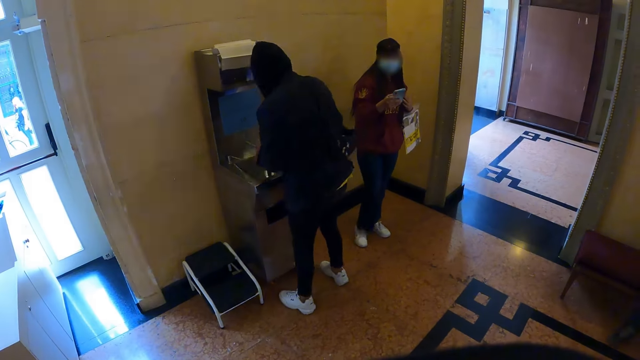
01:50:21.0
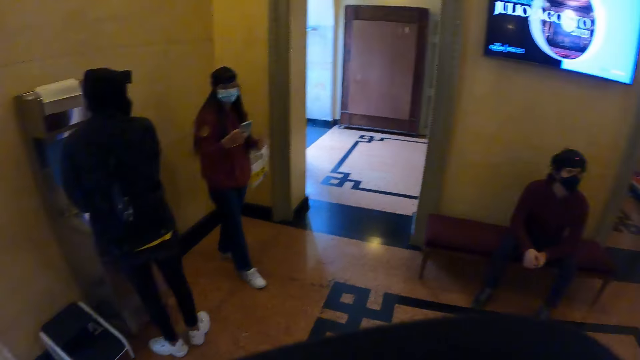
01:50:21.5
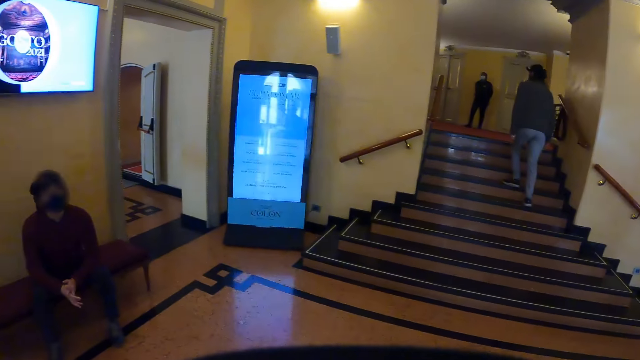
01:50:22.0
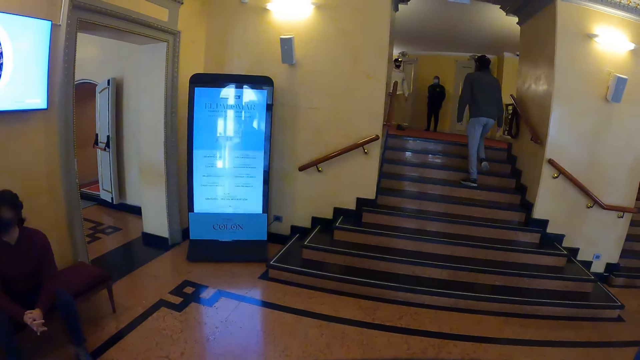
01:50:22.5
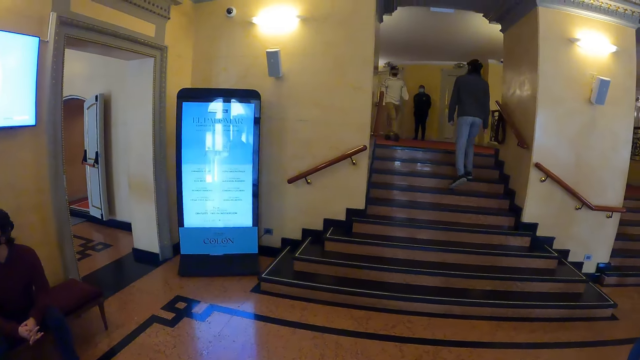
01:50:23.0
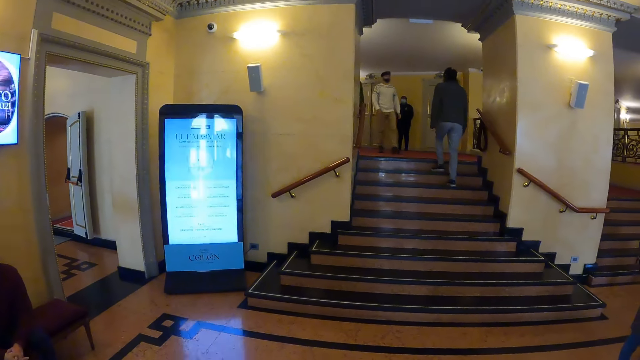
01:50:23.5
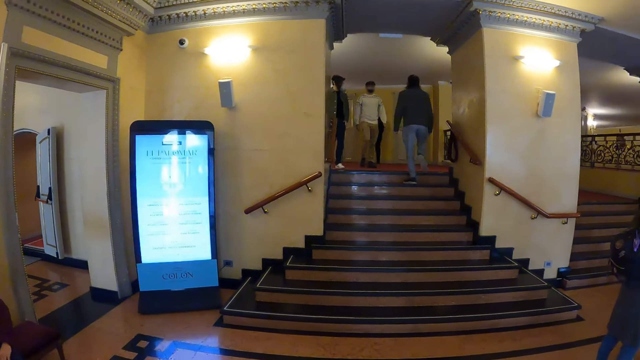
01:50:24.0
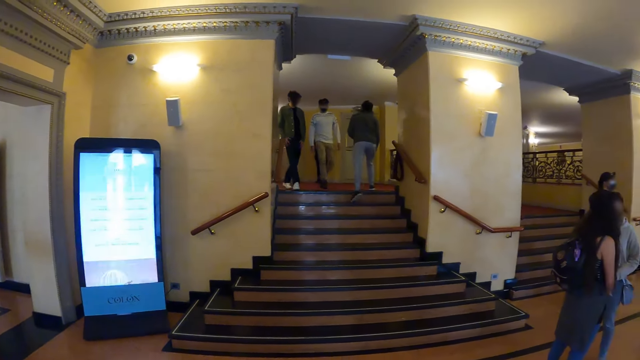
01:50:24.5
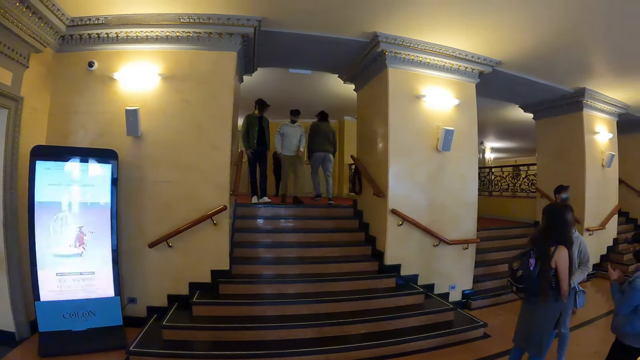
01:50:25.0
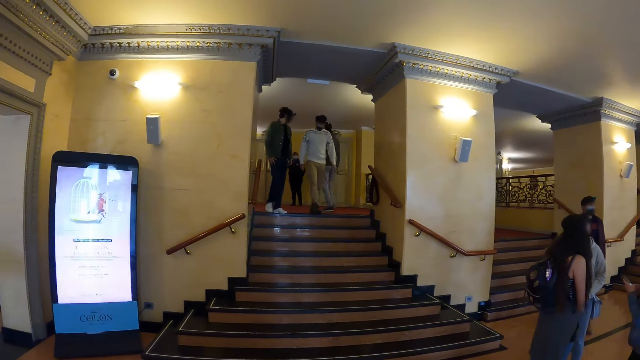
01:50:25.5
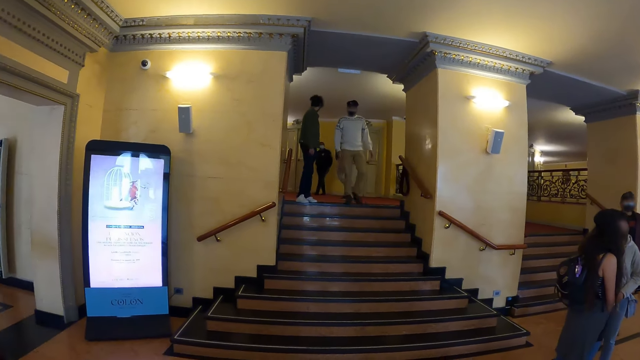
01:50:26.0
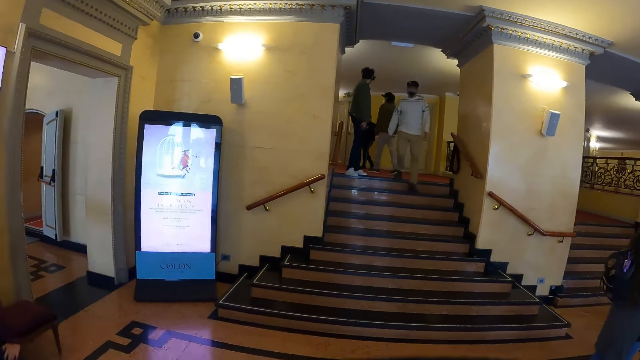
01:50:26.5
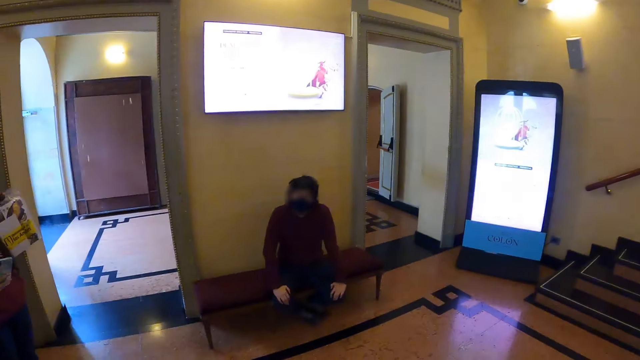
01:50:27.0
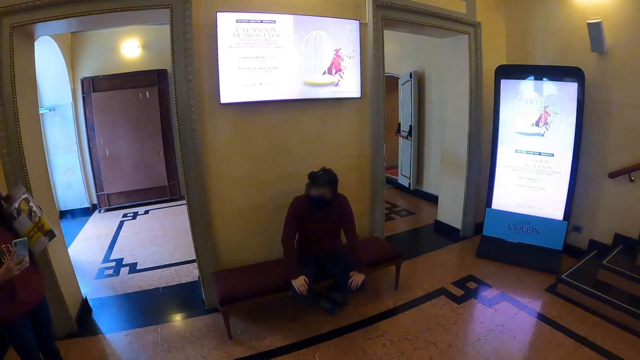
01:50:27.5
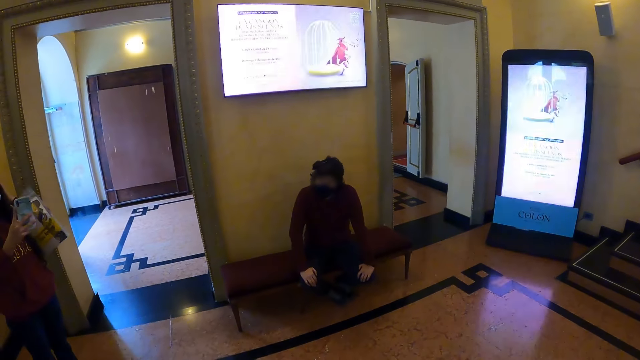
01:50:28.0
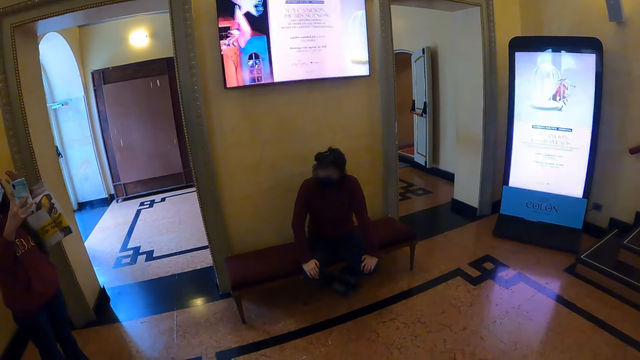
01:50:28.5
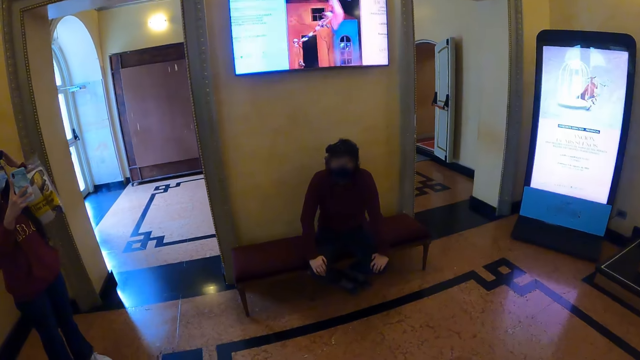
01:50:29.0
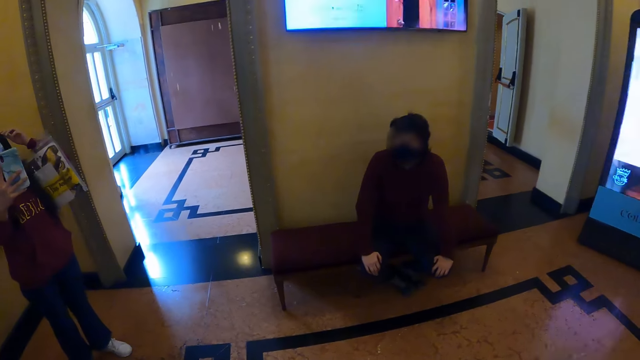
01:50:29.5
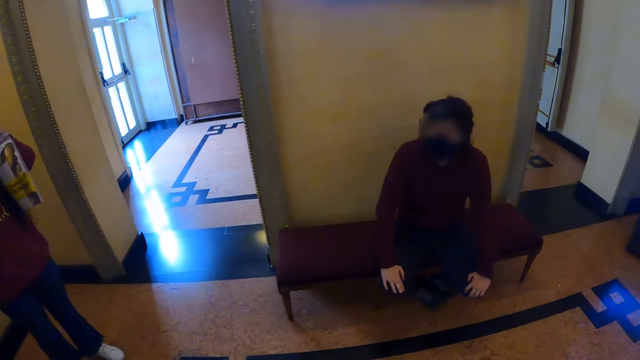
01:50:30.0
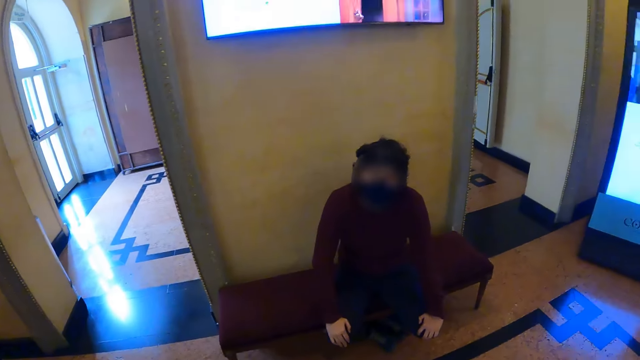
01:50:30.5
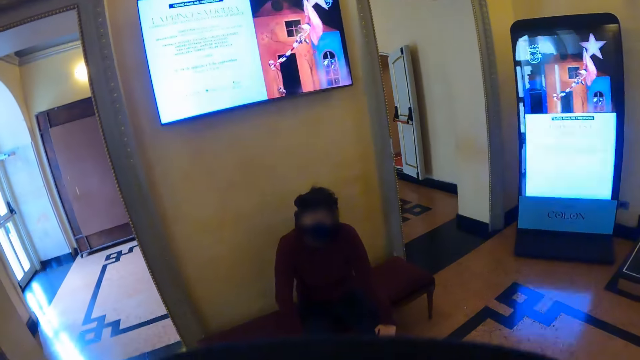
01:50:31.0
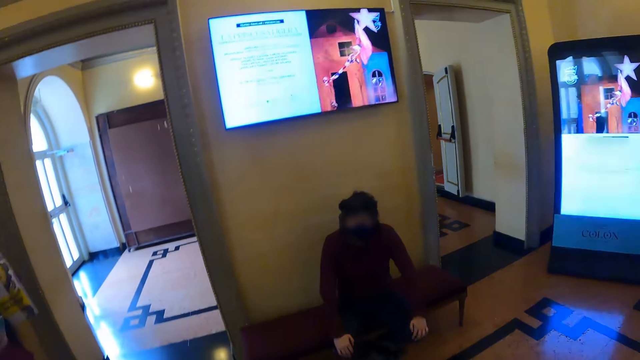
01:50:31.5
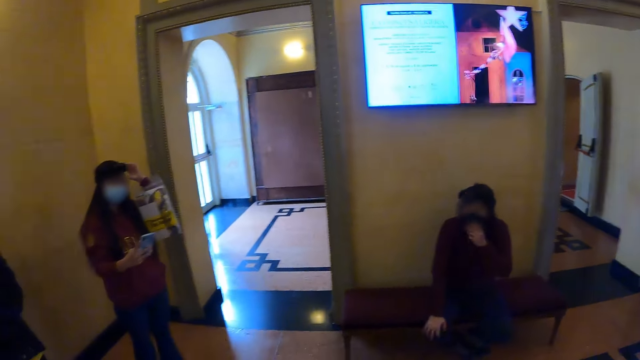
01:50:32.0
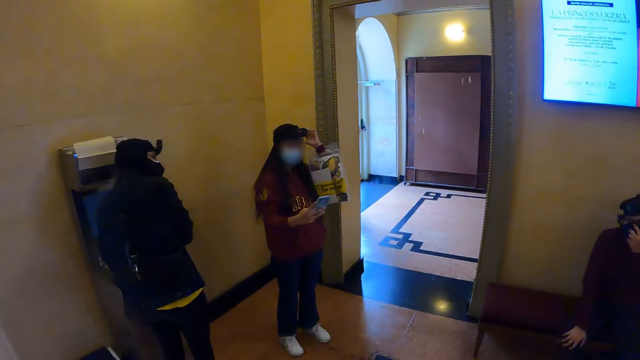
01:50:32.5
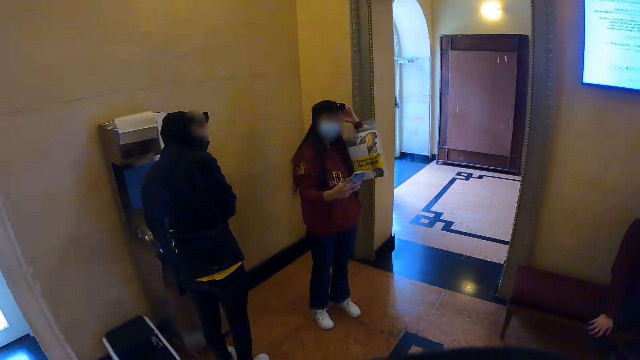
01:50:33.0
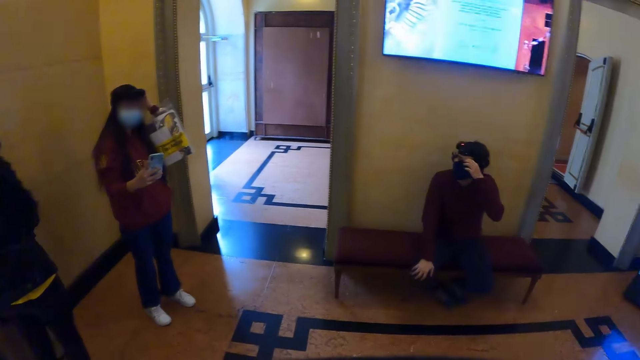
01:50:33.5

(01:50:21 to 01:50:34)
The woman uses a phone.

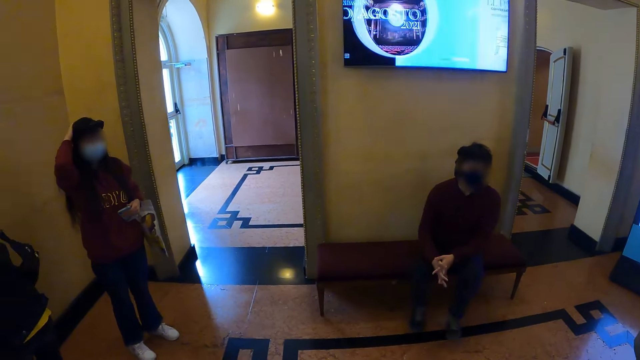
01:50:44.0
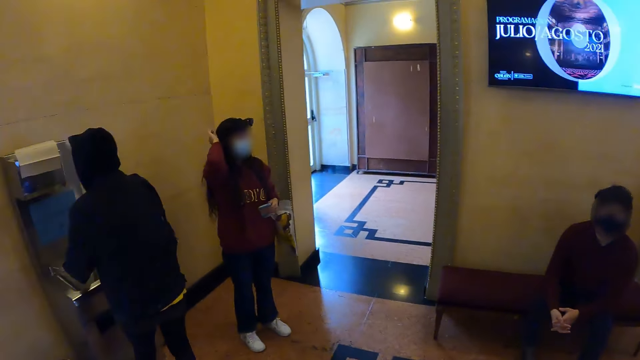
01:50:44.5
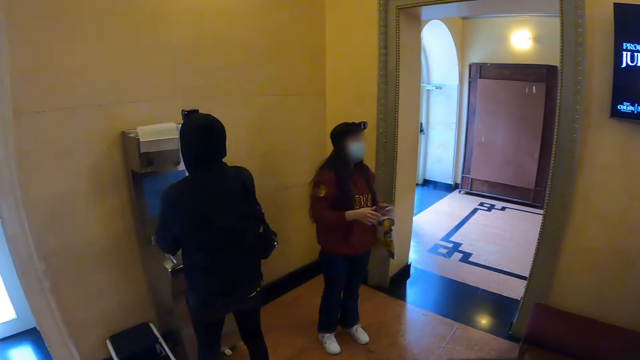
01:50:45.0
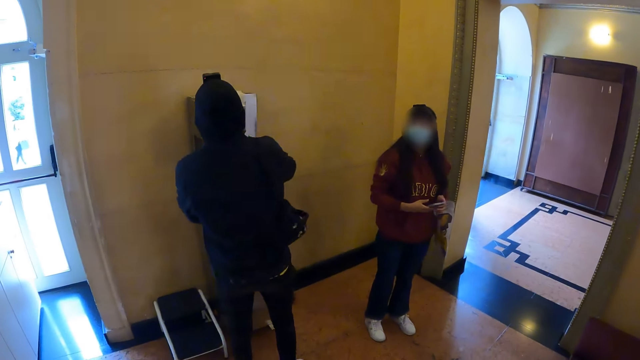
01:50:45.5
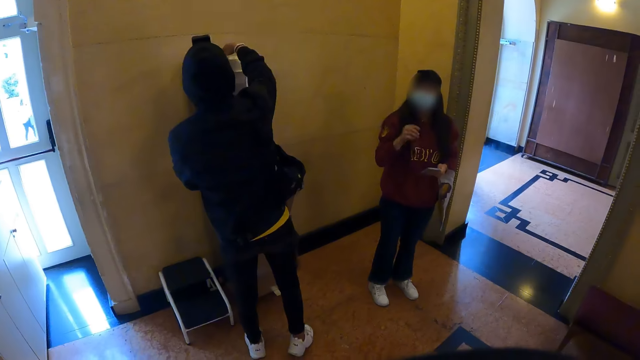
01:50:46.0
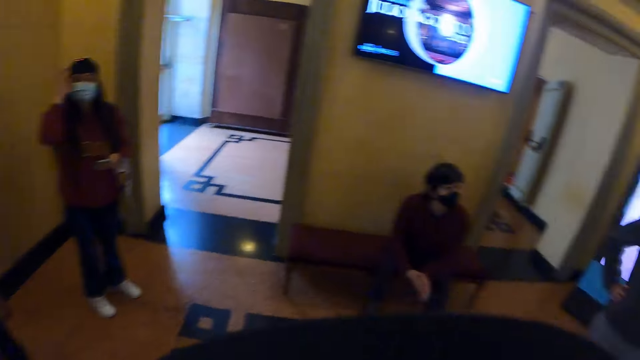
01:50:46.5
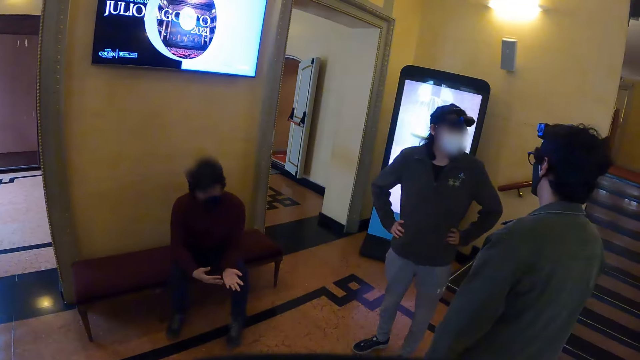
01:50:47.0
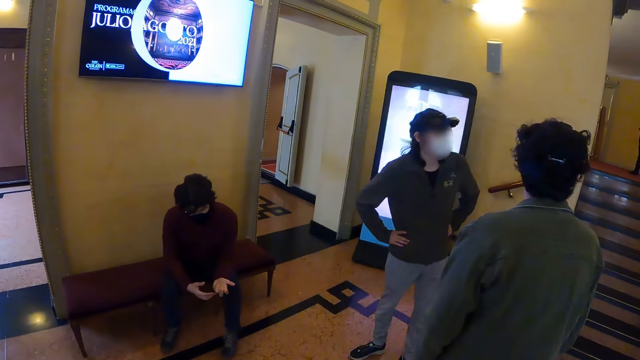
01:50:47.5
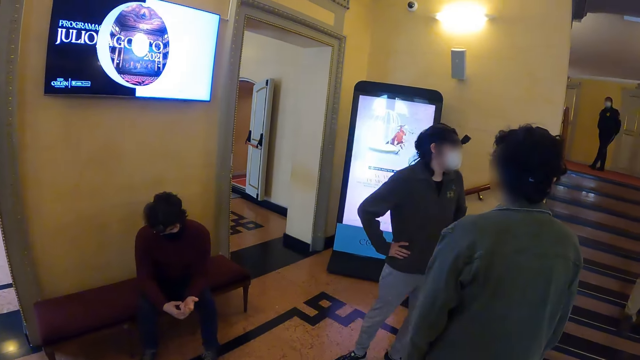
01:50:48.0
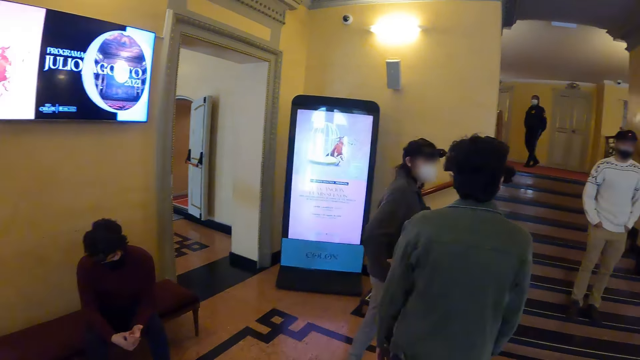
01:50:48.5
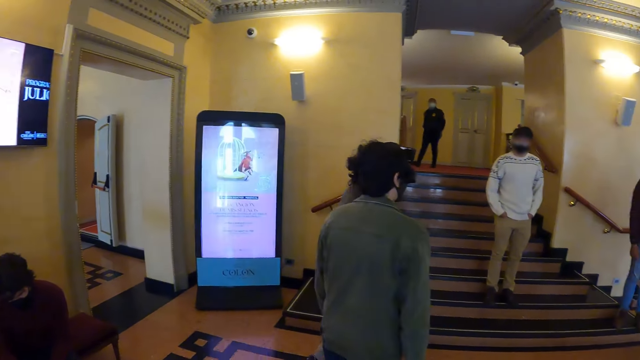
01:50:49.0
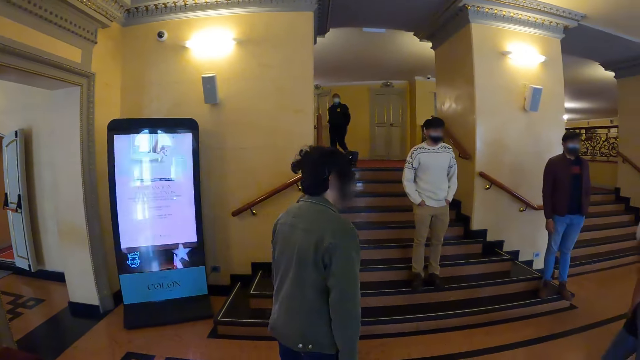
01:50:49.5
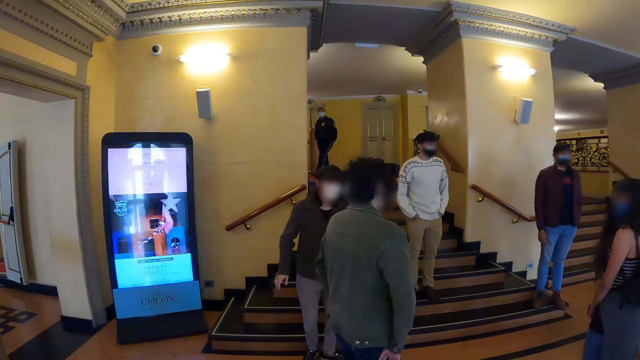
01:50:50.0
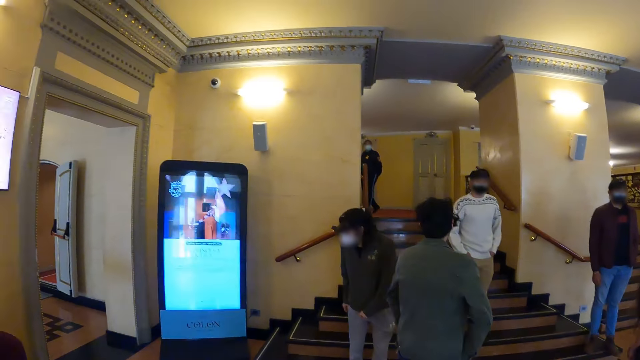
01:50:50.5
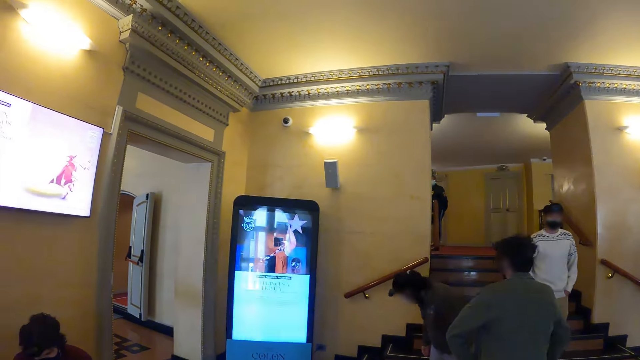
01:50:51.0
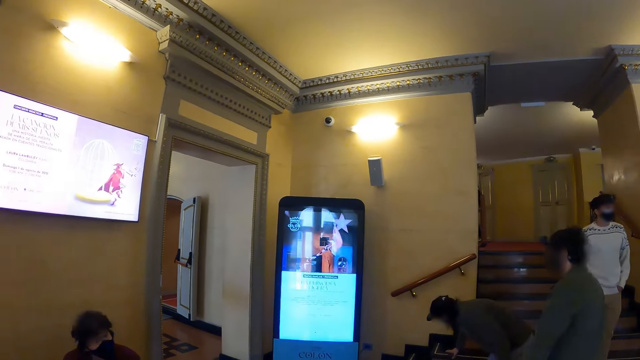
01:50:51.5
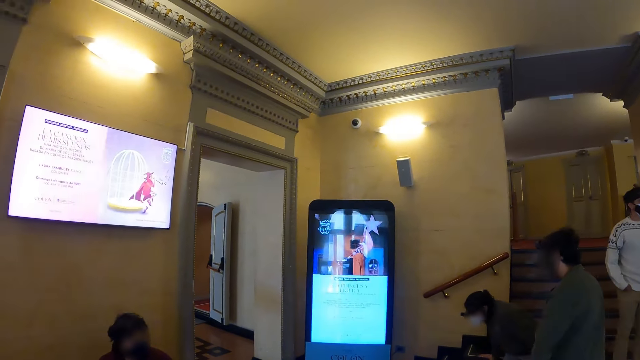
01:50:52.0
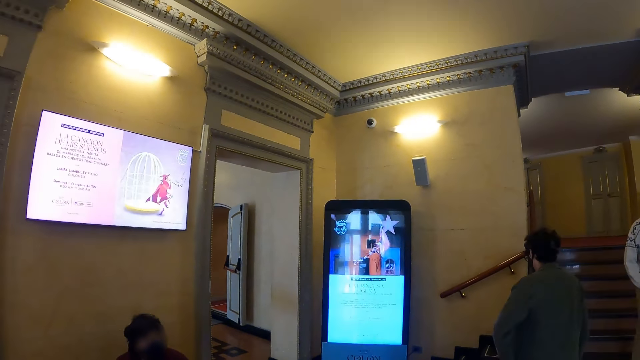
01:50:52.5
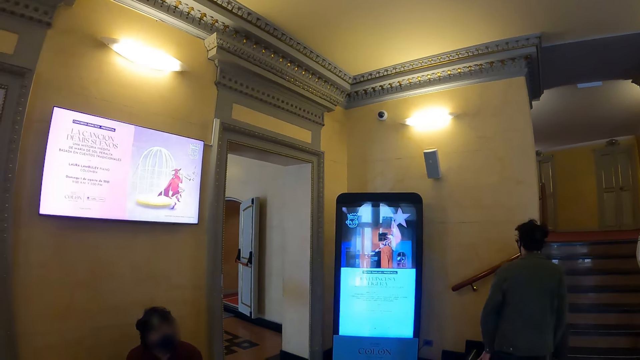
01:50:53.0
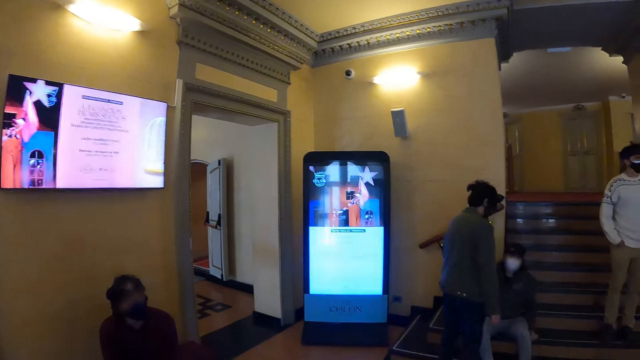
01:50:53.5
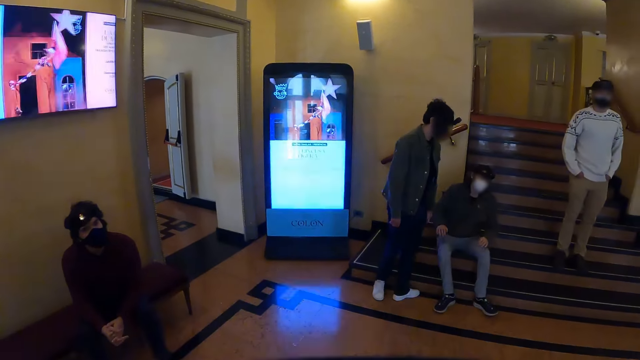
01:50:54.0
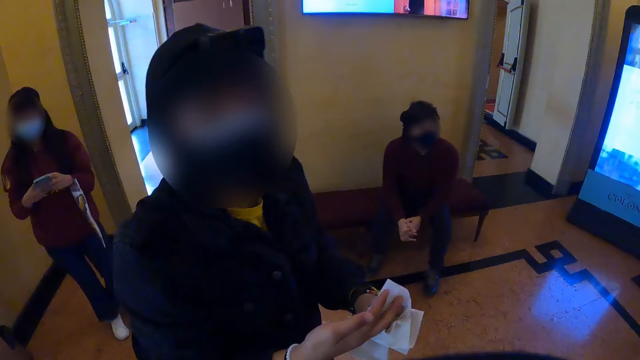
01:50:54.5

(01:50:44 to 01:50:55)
A woman washes hands. The woman picks up a paper towel. A man sits on the stair.
